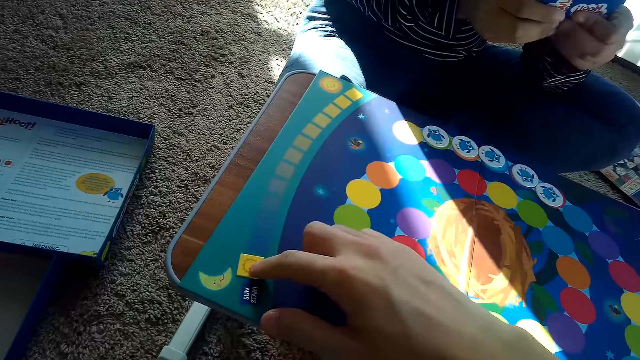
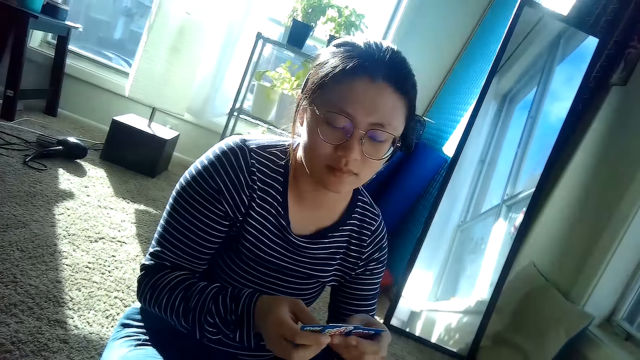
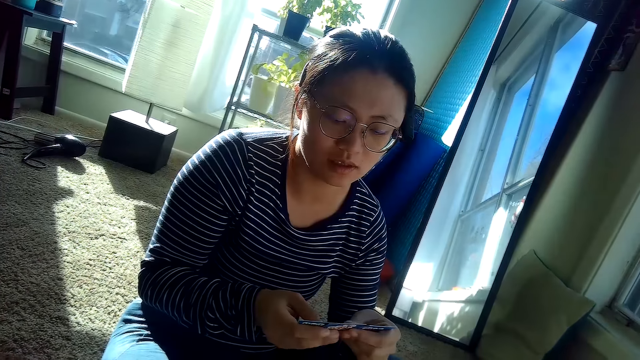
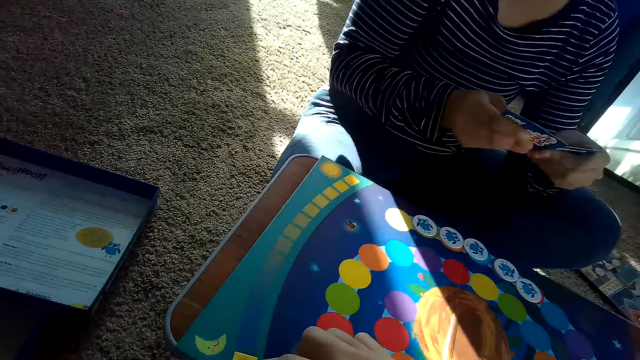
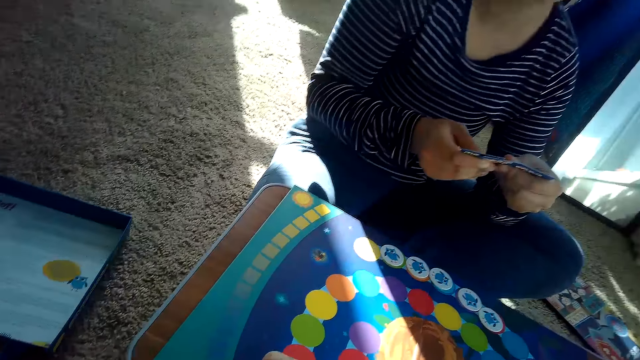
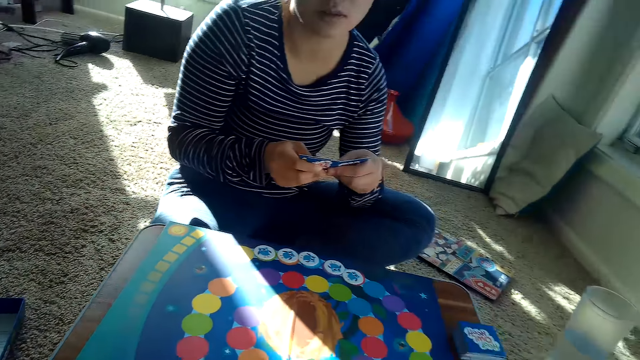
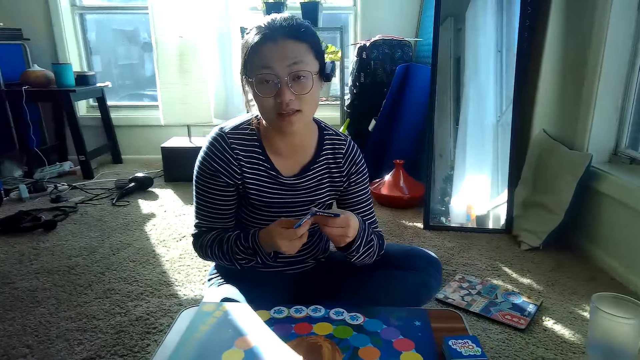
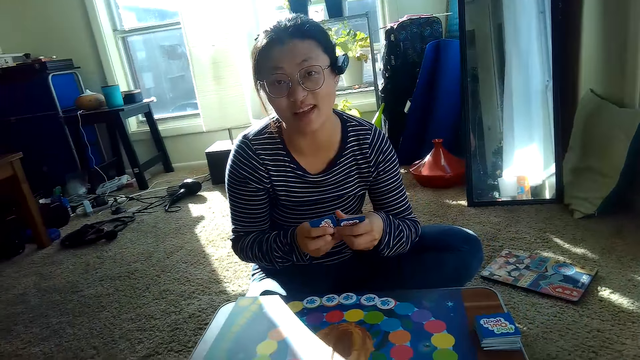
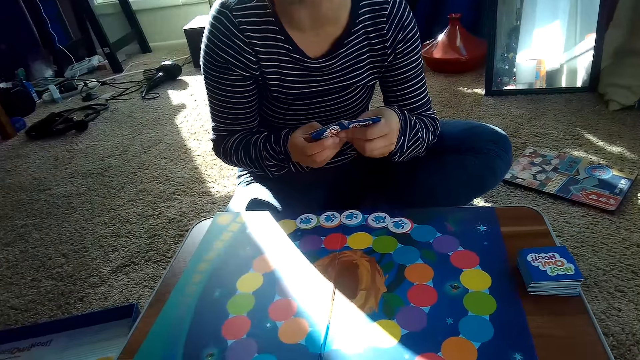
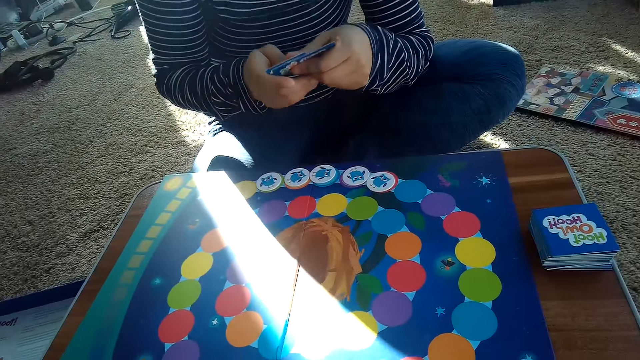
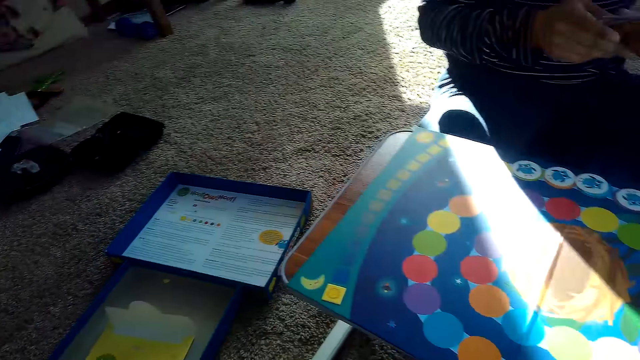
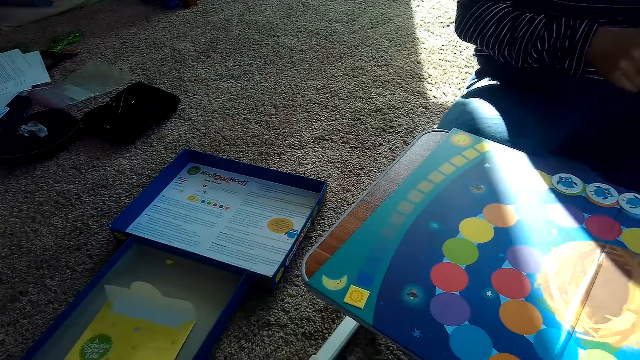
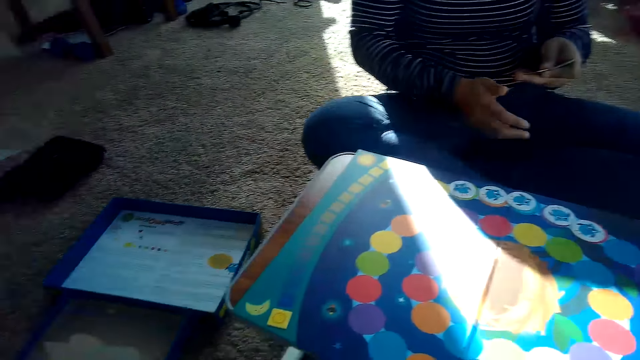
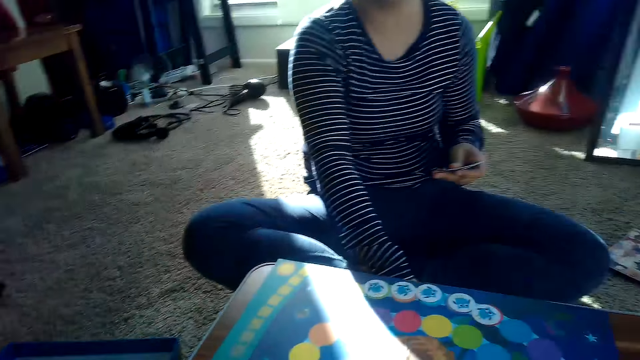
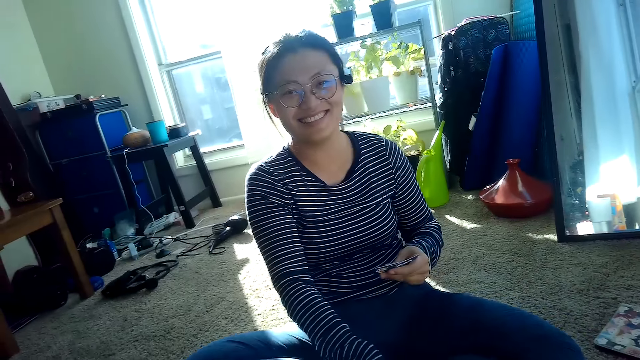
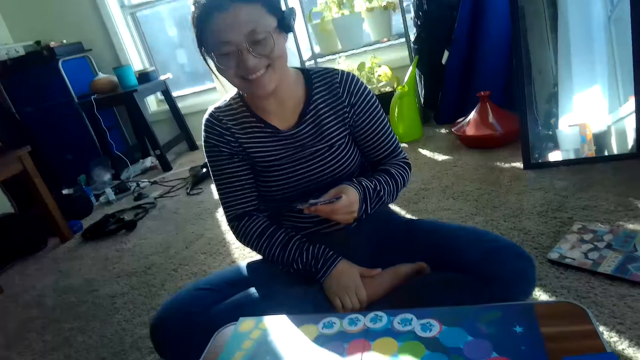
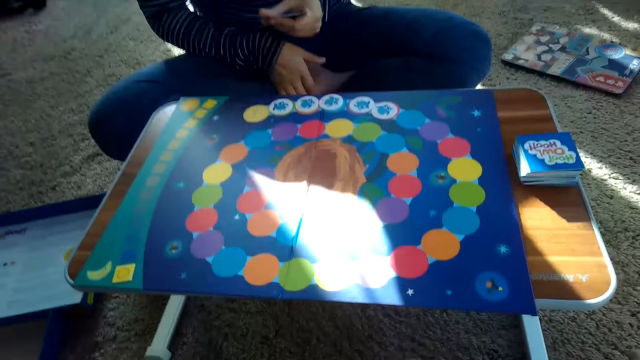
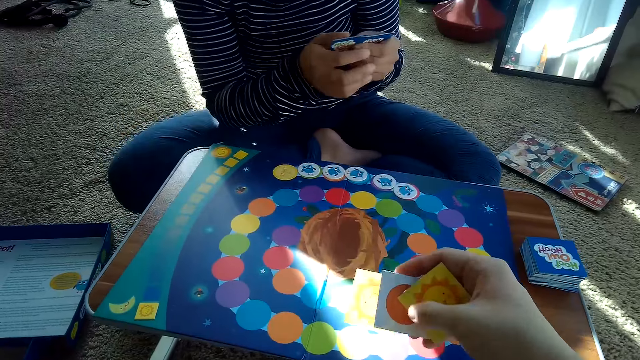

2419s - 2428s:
The camera wearer moves a card.

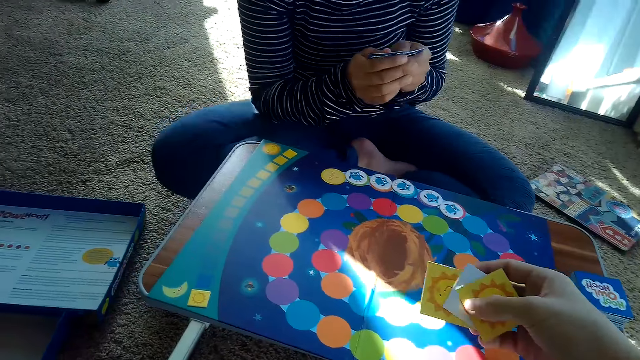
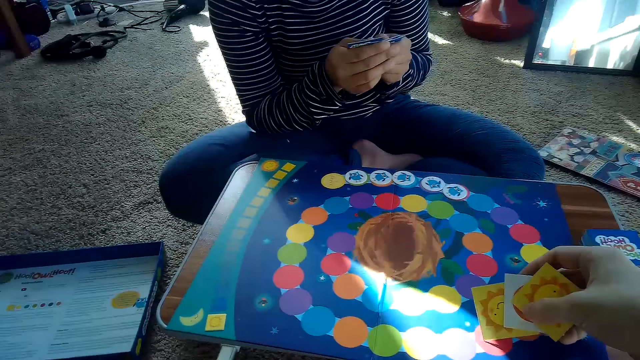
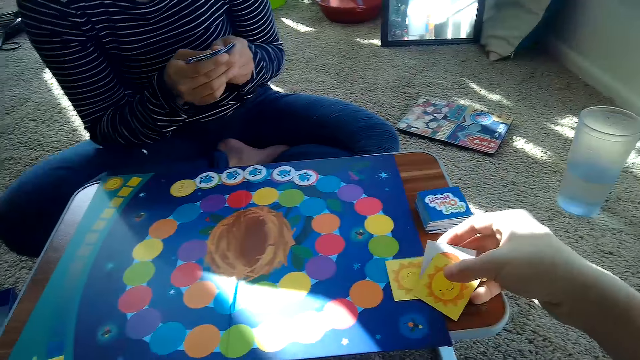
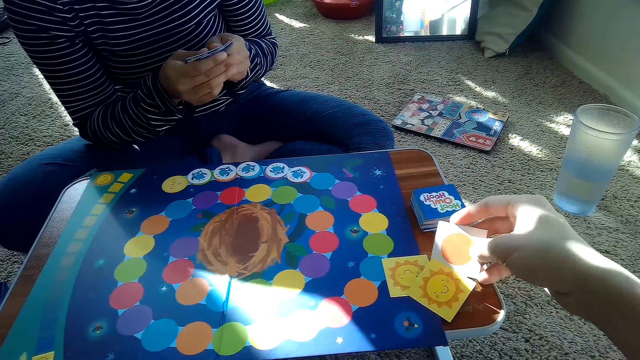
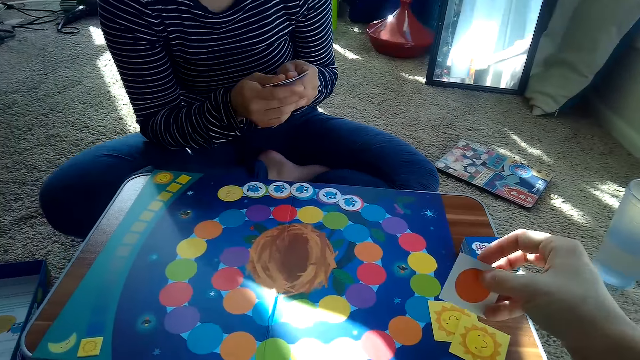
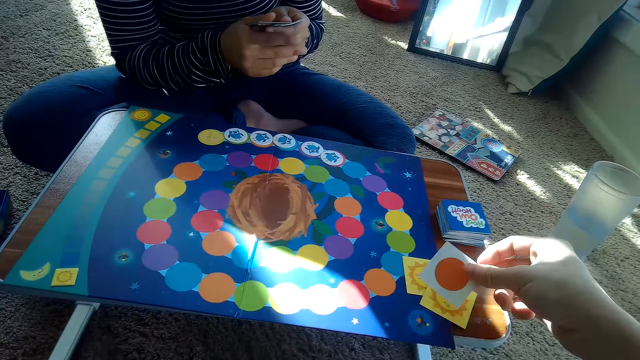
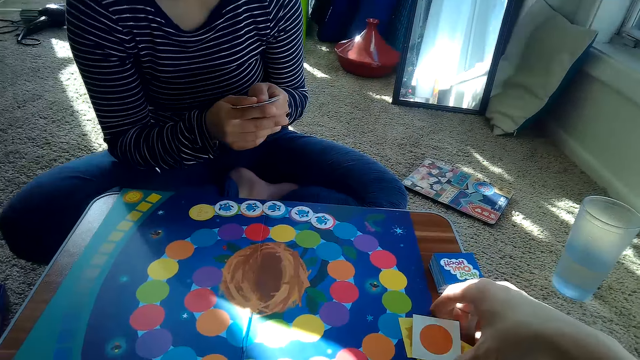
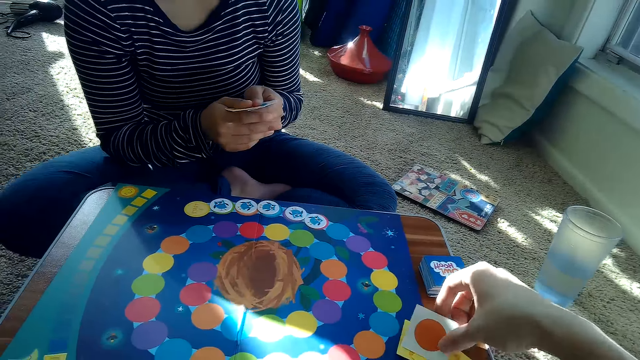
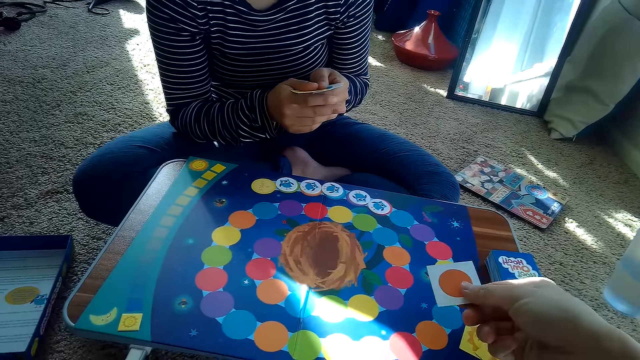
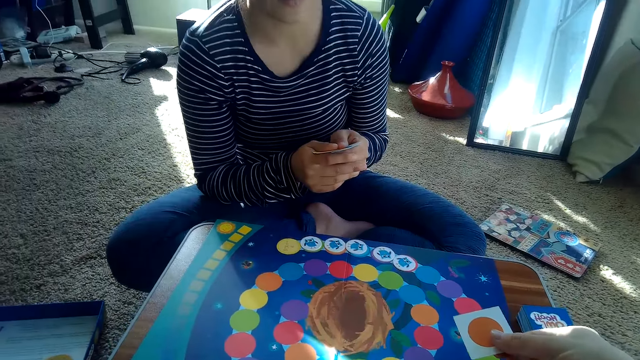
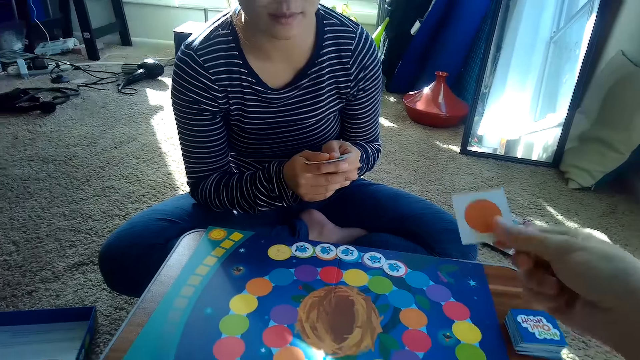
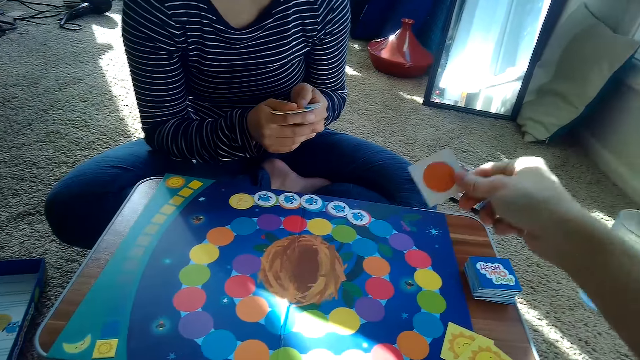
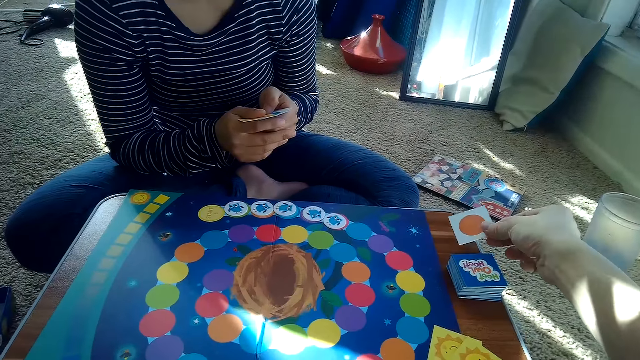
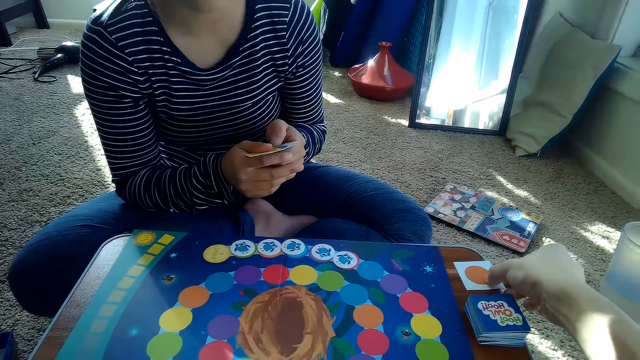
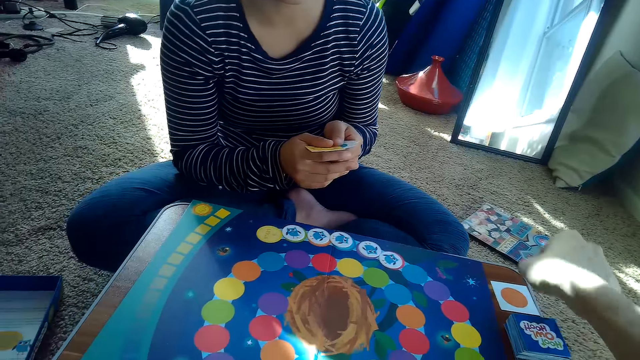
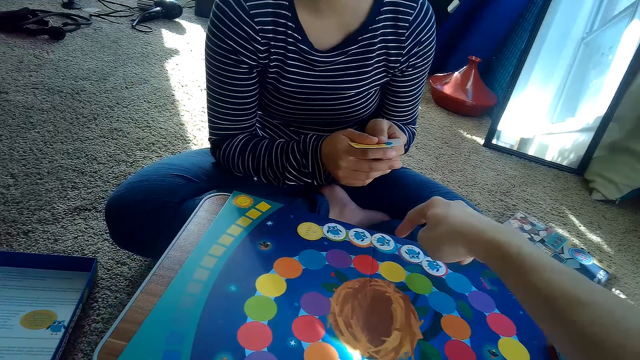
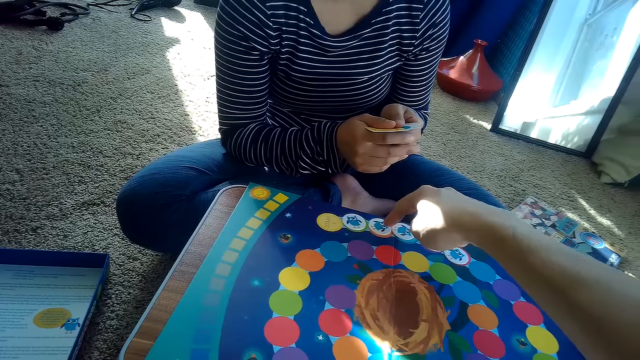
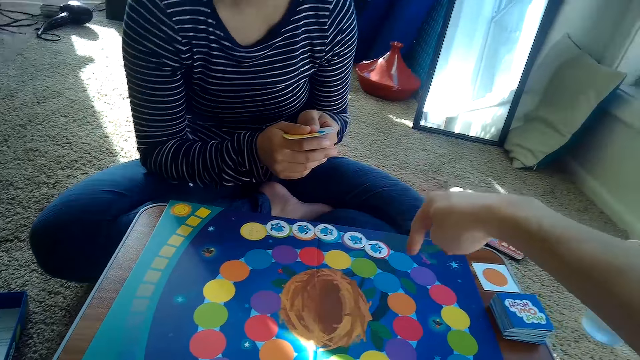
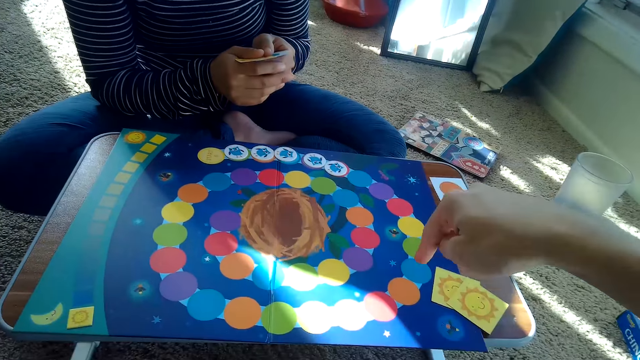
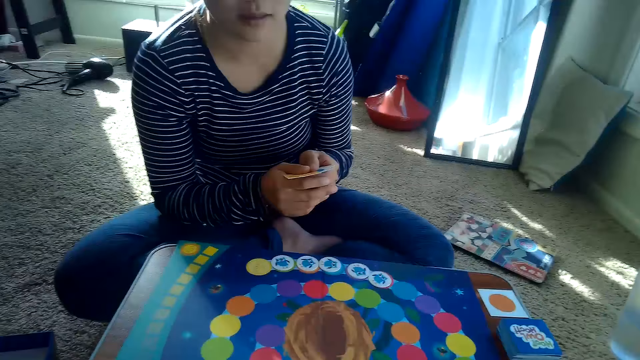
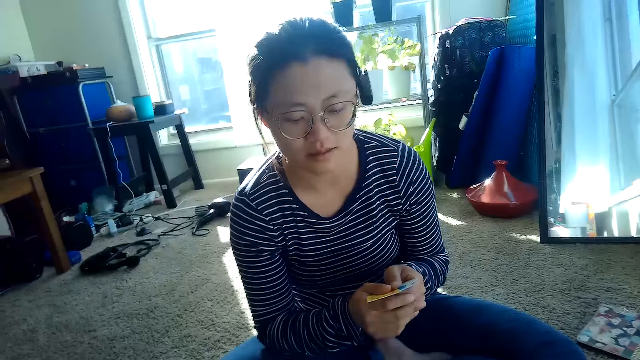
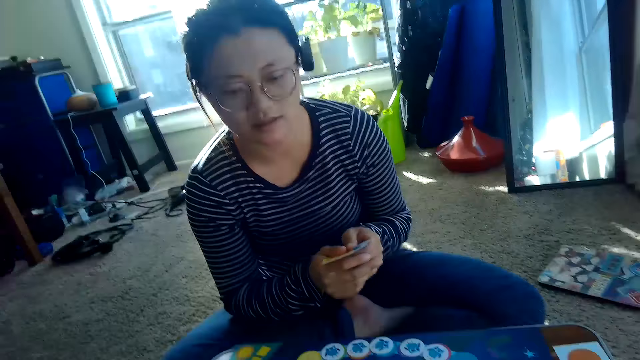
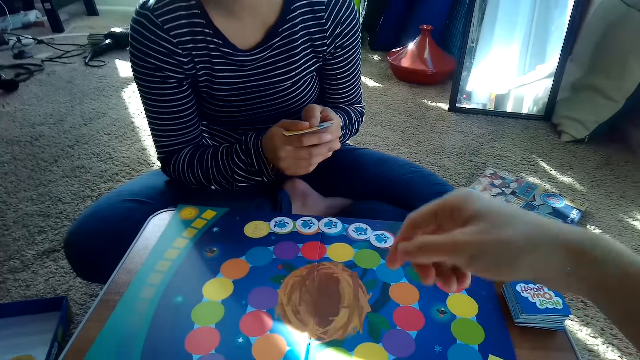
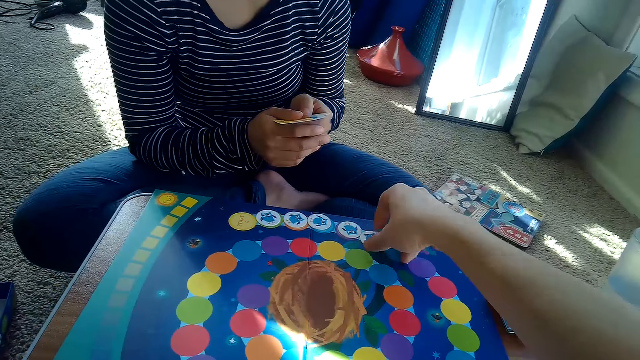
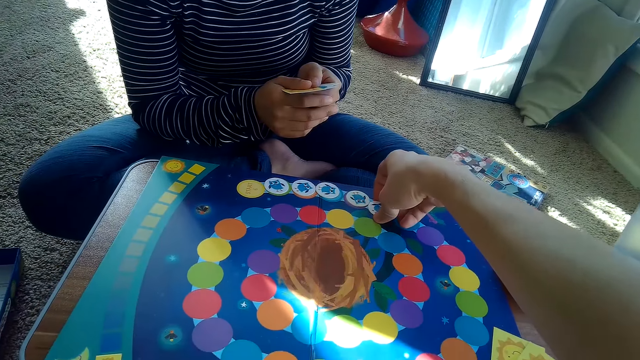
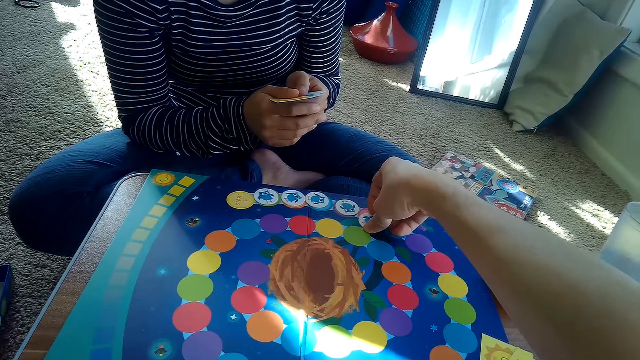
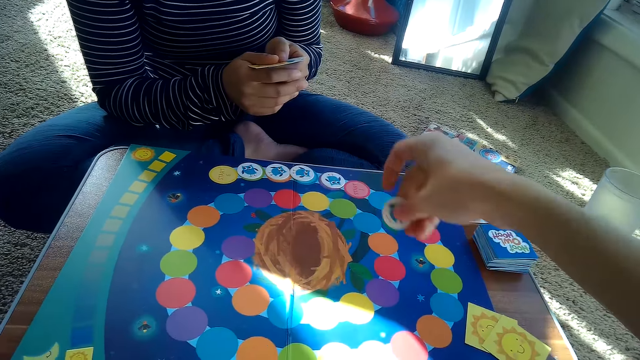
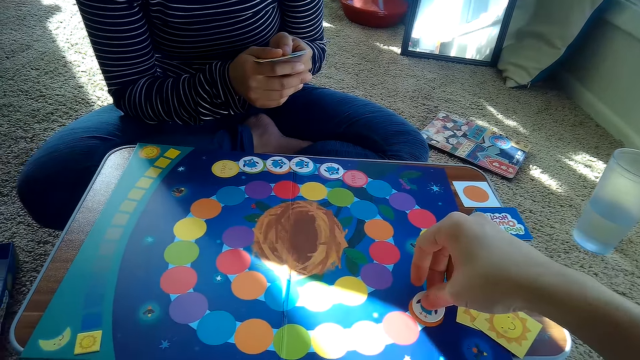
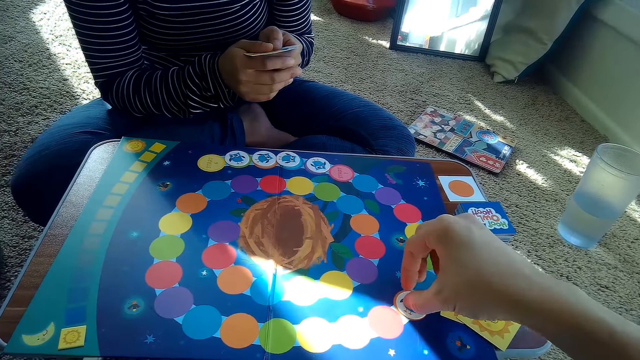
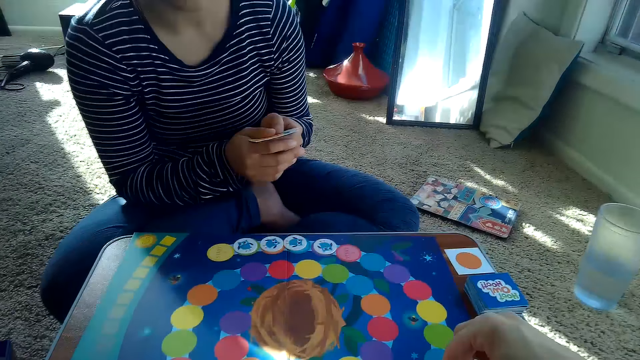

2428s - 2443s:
The camera wearer drops some cards on the table with his right hand. He picks a card. He drops a card on the table with his right hand. He drops the card. He demonstrates with a finger. He moves a chip on the game board with his right hand. He picks a card and puts the card on the board.
